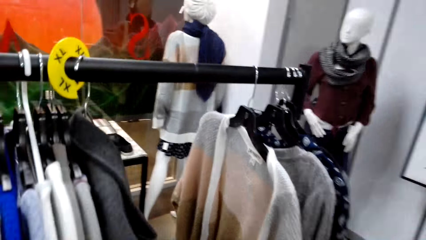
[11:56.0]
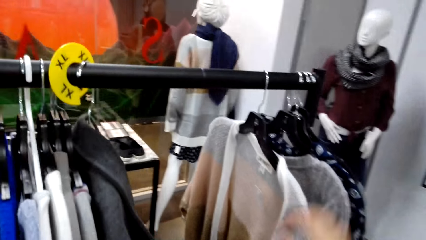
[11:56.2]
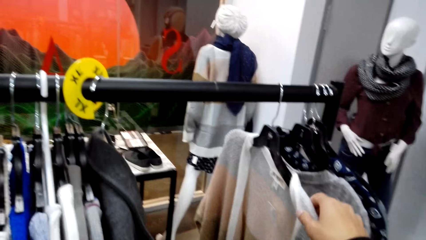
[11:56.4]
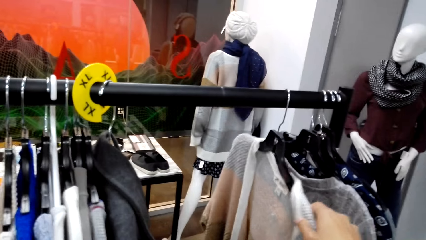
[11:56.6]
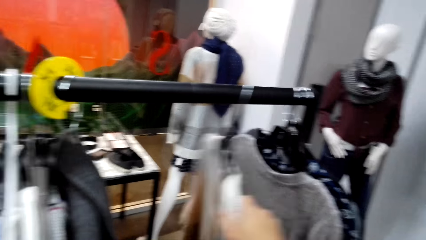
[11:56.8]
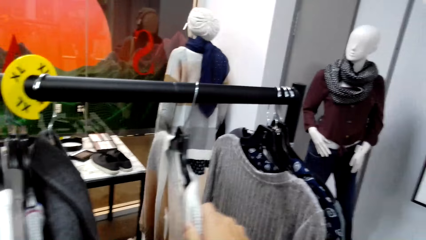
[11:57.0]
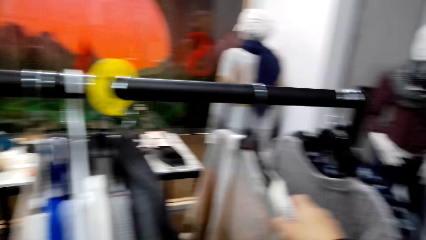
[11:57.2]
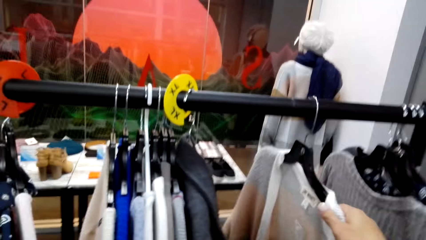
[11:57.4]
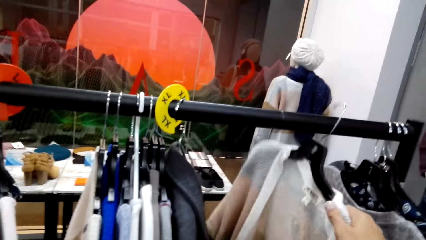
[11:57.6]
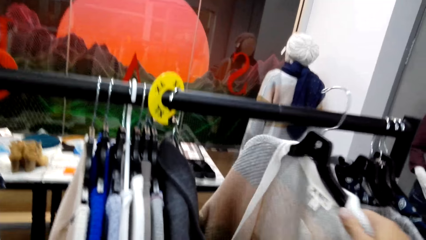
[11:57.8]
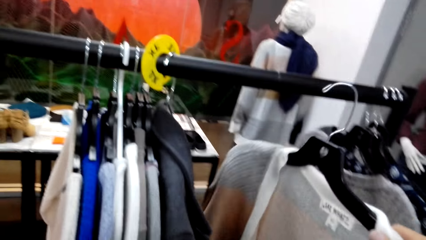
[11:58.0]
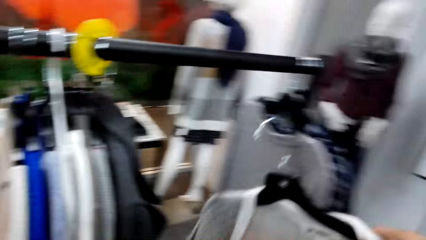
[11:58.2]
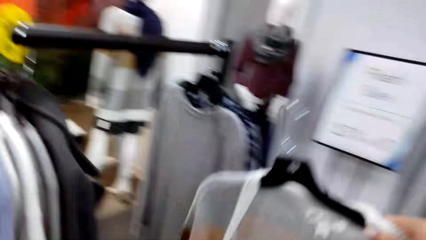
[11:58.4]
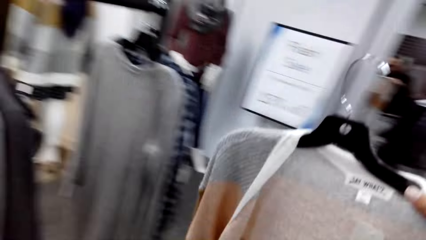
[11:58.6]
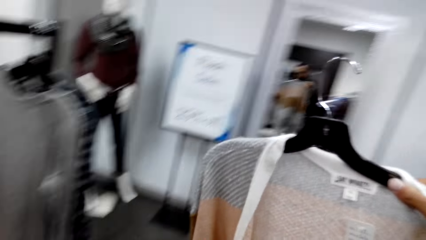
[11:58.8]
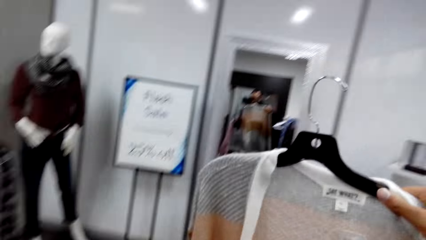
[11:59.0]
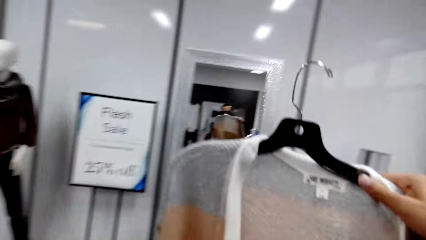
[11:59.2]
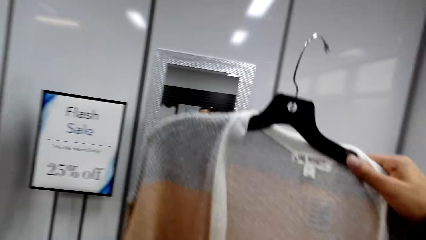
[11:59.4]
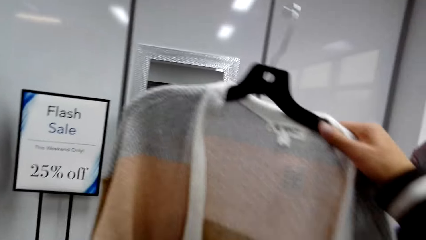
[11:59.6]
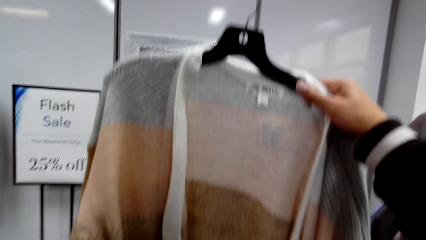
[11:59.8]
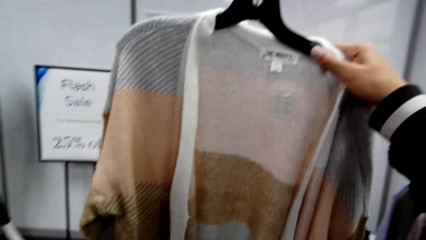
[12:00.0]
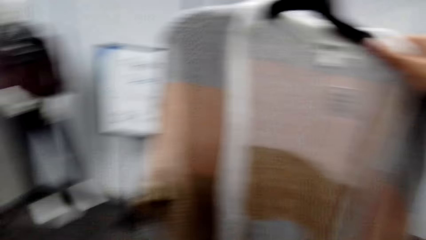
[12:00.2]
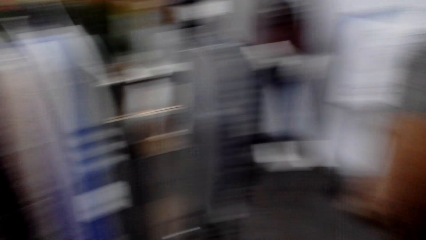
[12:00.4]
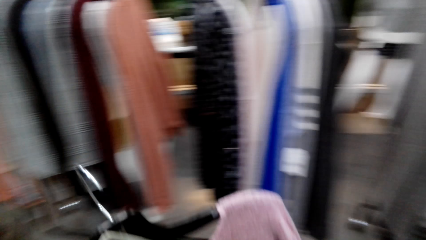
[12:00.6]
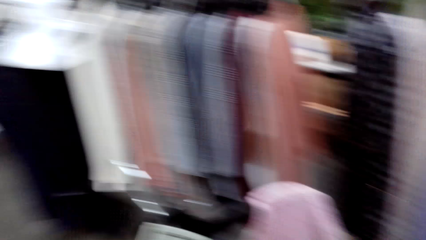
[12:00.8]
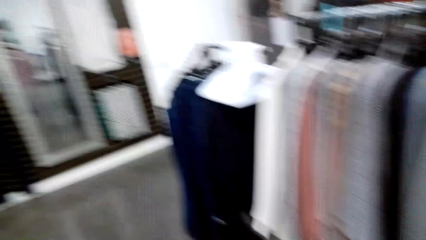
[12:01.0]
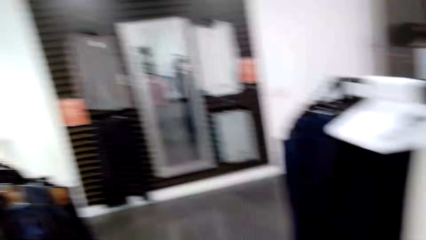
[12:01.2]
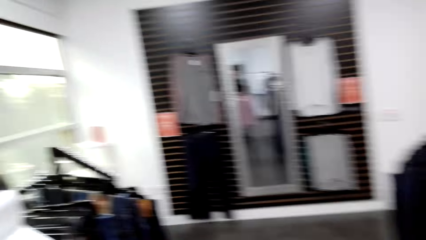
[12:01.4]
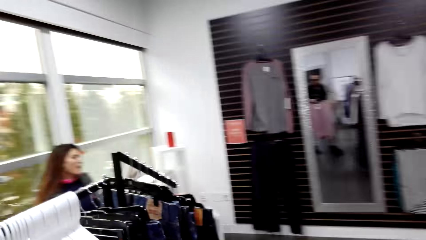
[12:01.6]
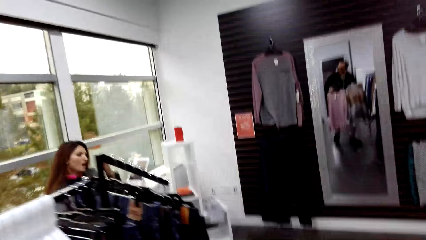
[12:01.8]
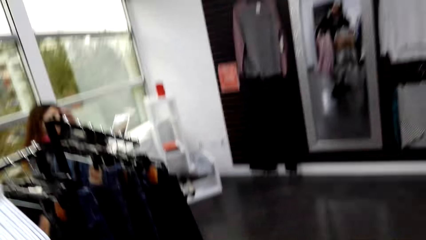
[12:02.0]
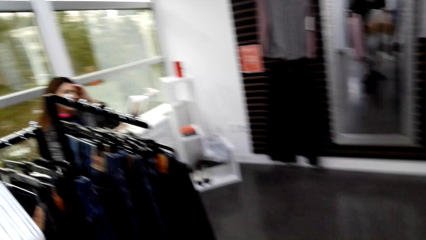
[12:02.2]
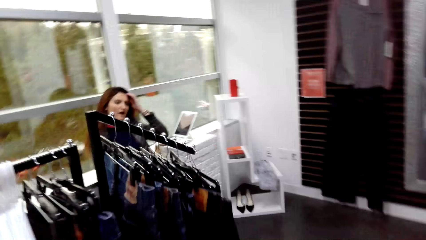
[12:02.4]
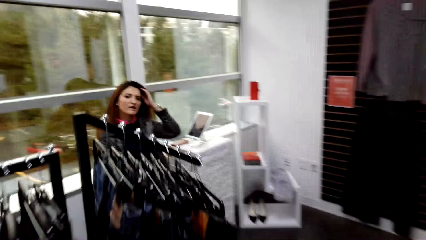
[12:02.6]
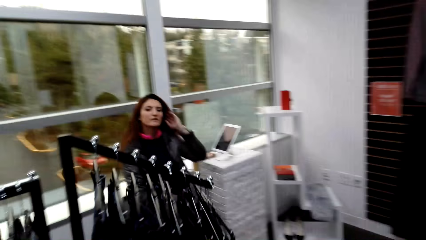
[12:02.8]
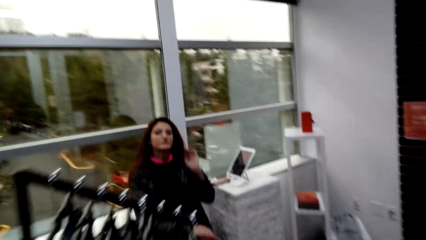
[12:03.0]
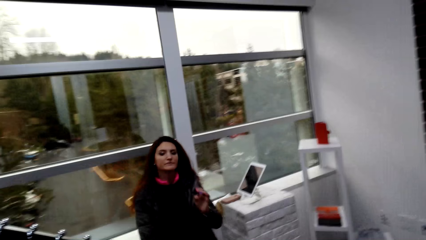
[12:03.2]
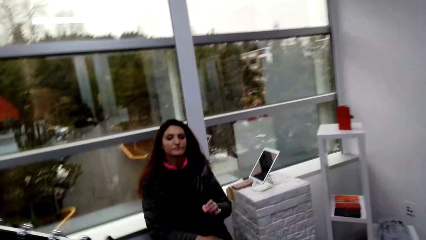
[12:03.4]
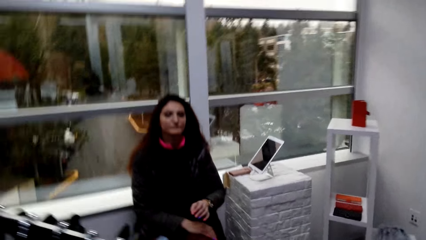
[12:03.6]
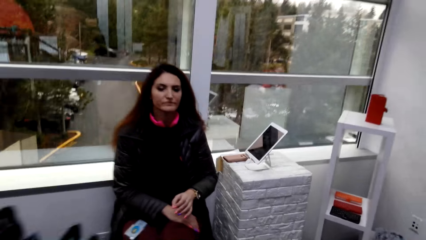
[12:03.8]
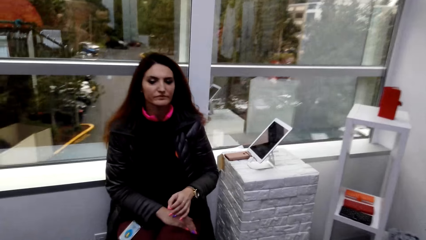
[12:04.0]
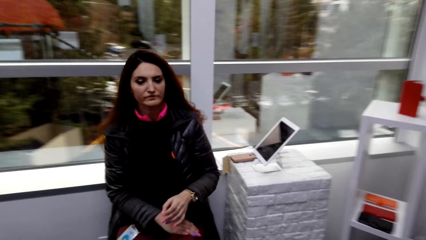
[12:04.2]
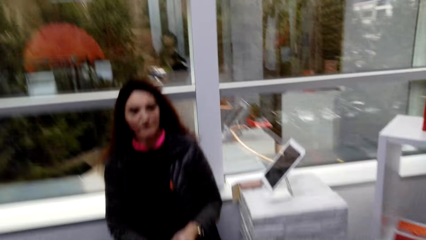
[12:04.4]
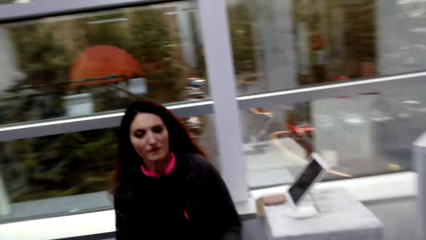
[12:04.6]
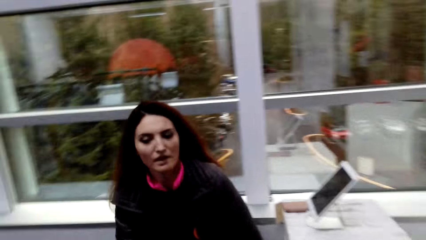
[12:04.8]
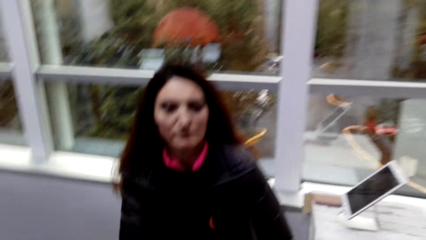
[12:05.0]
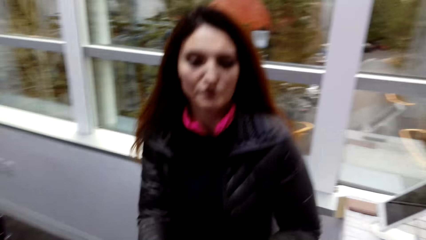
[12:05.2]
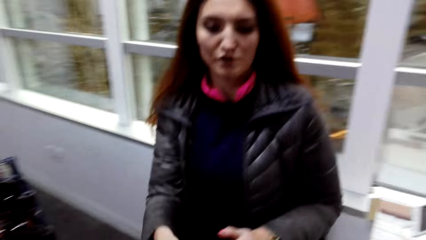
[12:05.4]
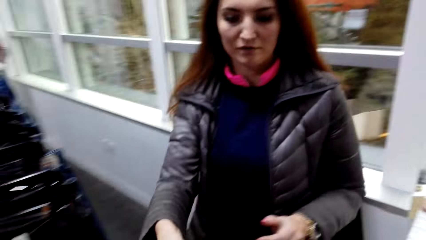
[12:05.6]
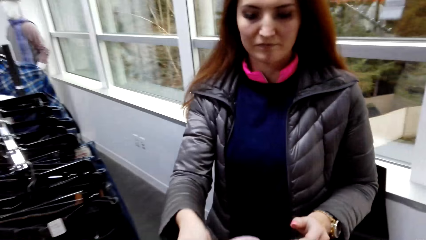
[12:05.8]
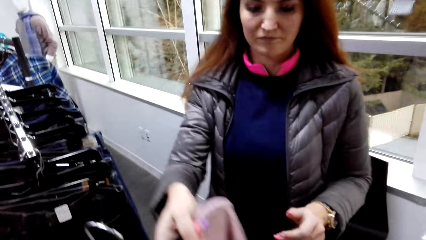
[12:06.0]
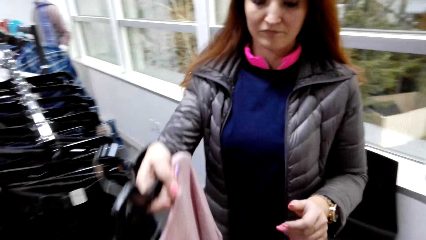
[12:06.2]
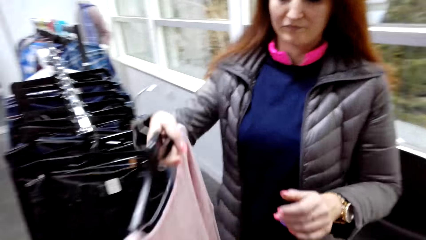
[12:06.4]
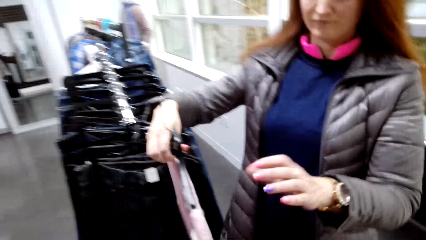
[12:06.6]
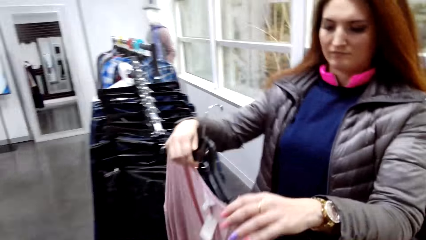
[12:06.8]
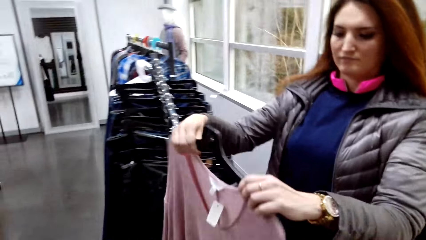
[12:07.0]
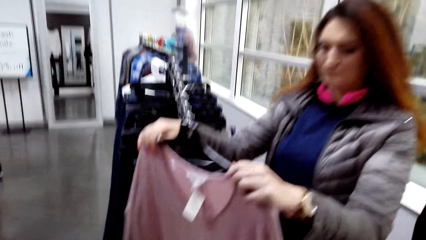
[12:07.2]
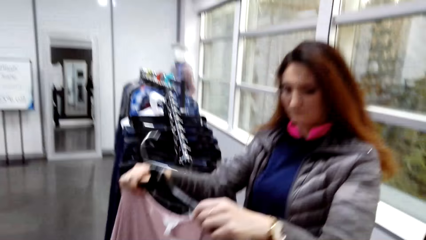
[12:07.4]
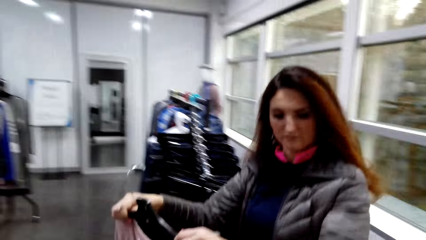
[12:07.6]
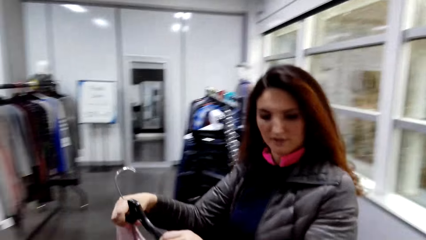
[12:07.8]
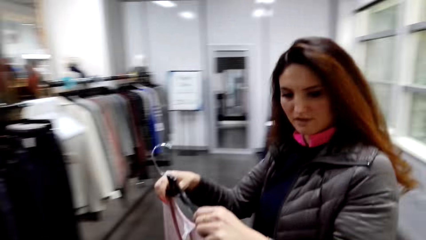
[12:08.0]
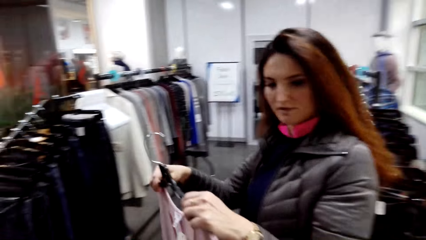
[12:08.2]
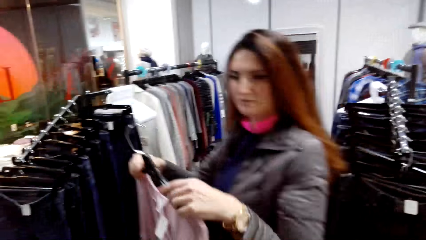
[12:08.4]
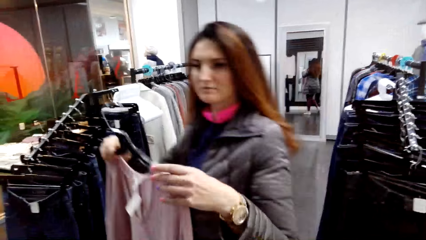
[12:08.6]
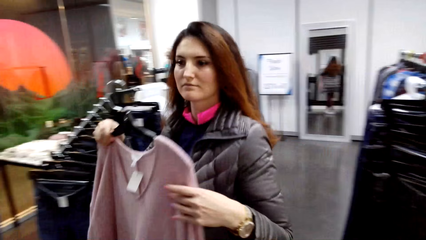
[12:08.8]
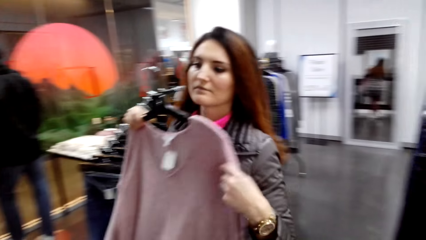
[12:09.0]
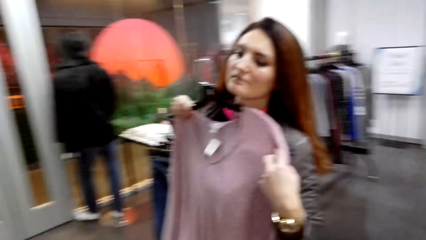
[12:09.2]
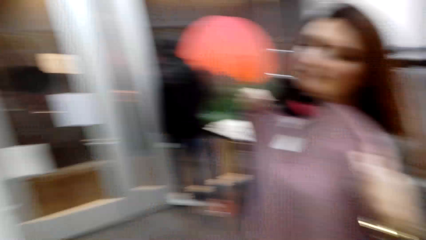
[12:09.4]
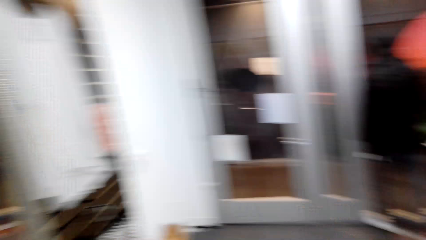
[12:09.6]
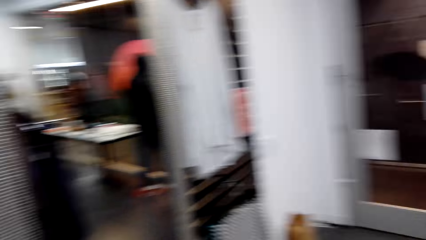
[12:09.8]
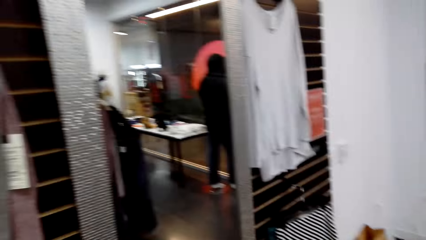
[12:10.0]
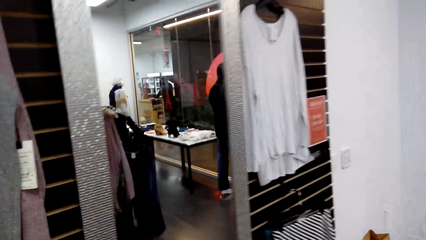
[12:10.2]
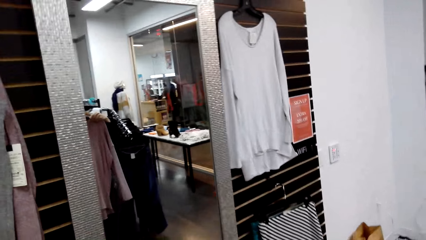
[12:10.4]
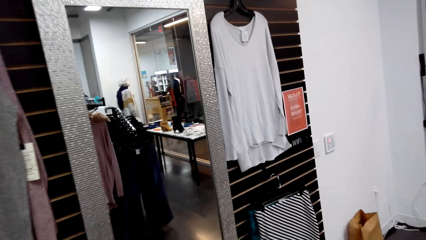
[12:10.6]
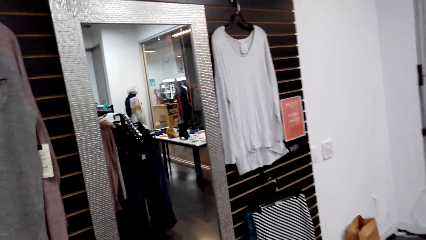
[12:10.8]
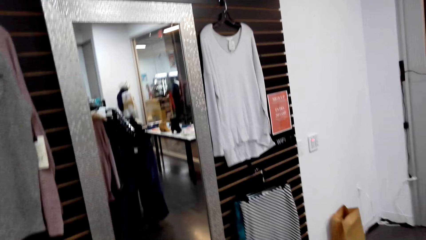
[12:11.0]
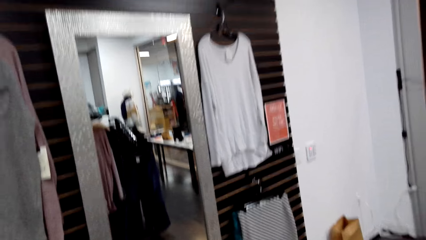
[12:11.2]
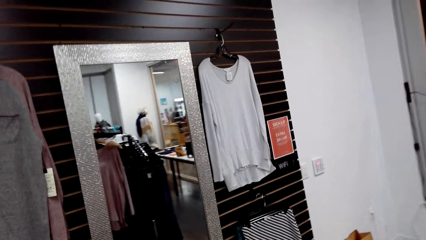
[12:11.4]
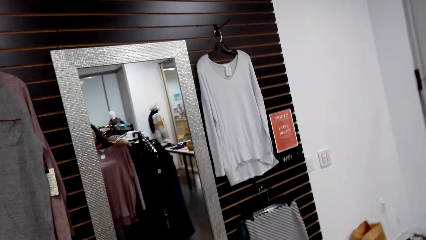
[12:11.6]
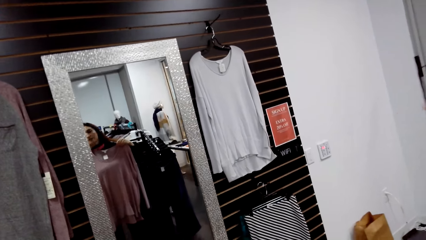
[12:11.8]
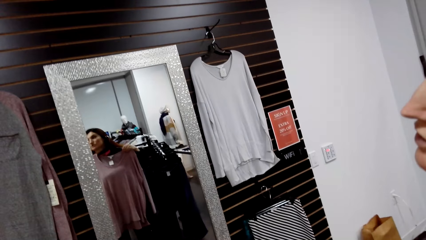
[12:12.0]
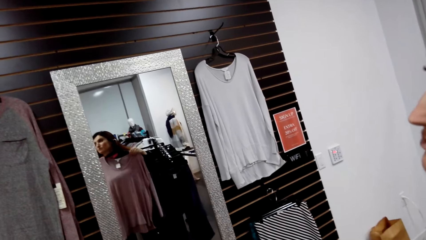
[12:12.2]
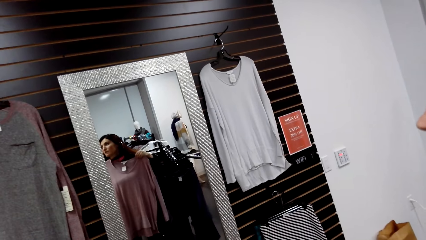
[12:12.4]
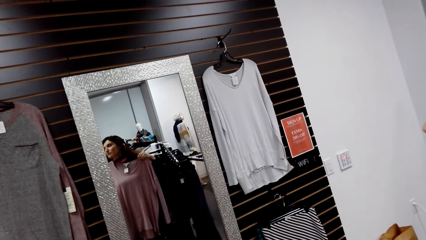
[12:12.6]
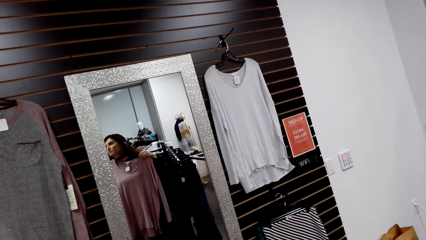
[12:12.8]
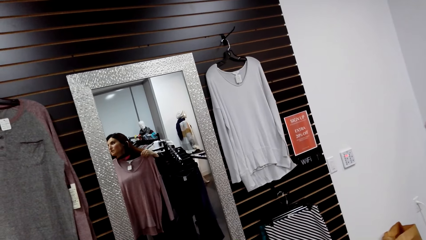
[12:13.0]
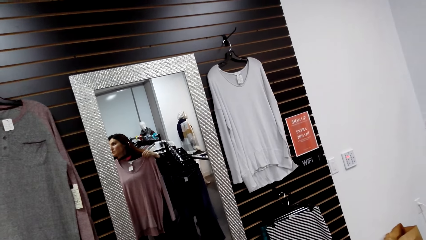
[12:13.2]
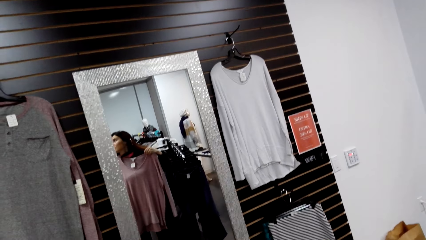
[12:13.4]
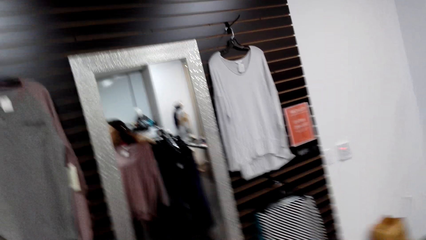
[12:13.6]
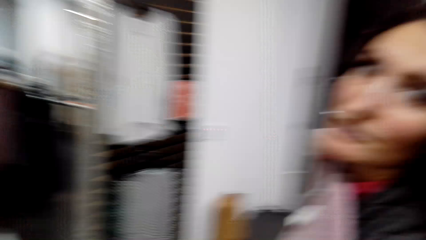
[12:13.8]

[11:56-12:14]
The camera wearer selects the cloth. They unhang the hanger. They look at the cloth. They walk in the room. A woman stands up and takes the cloth. The woman holds the hanger. The woman moves around and looks in the mirror.
